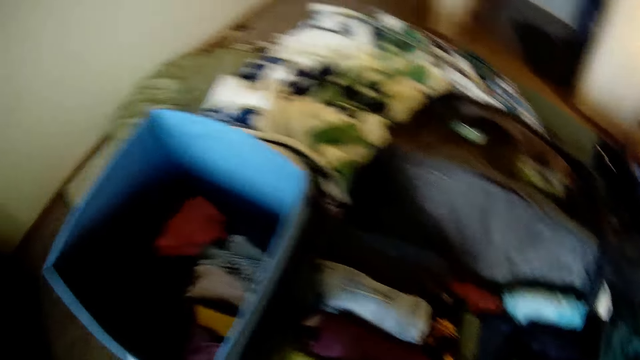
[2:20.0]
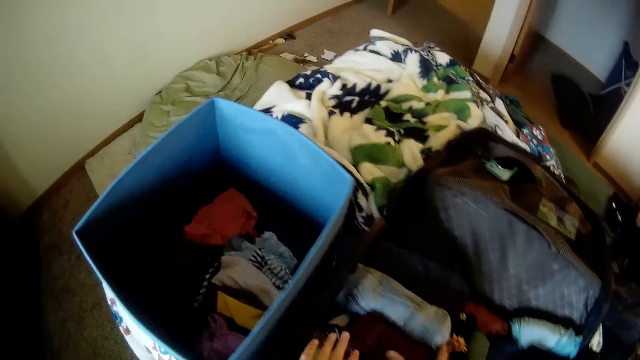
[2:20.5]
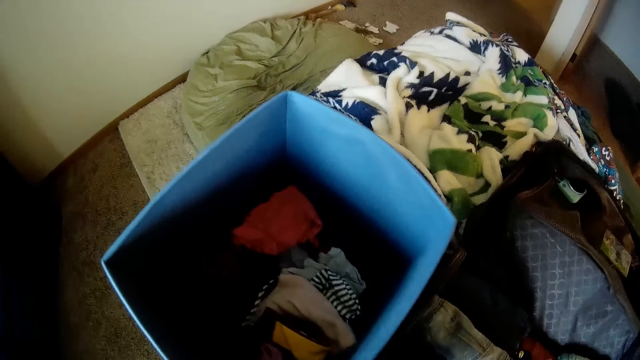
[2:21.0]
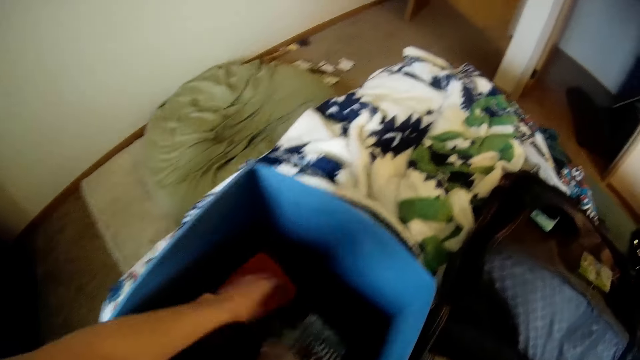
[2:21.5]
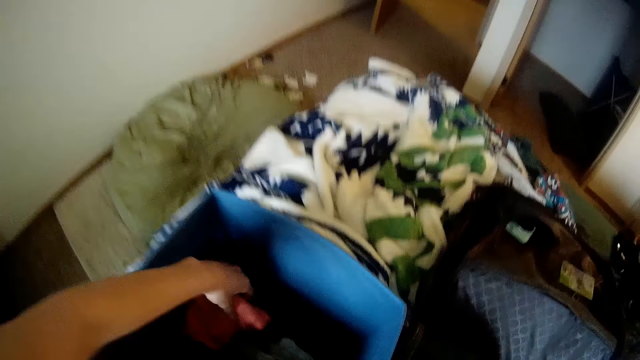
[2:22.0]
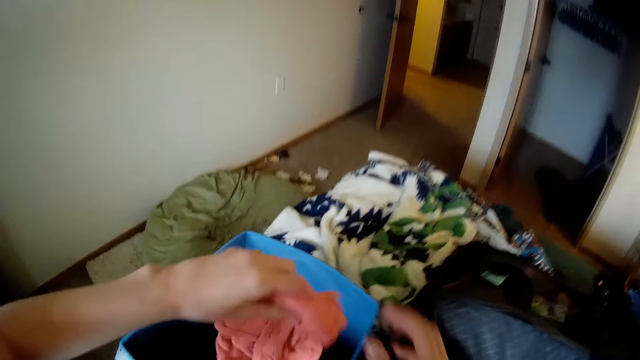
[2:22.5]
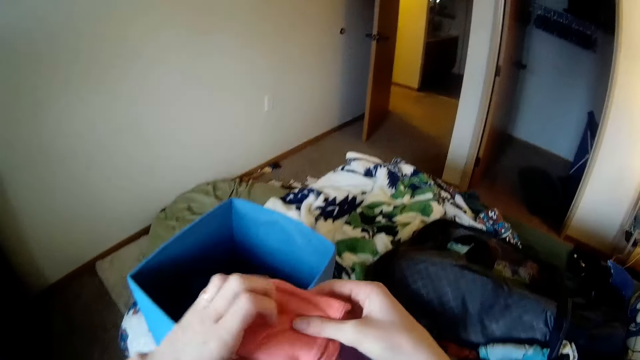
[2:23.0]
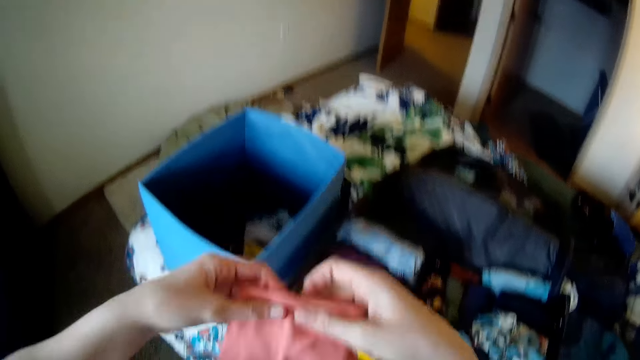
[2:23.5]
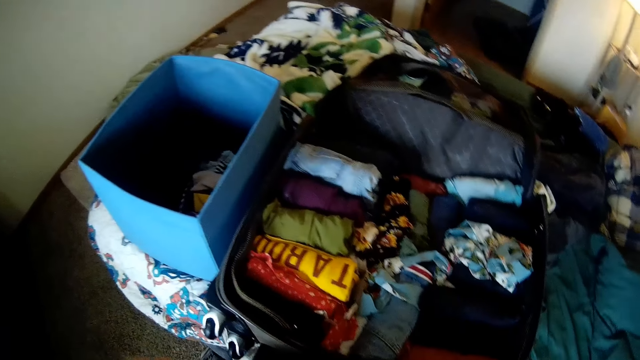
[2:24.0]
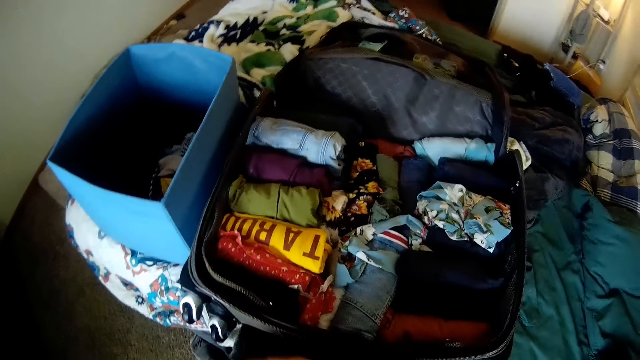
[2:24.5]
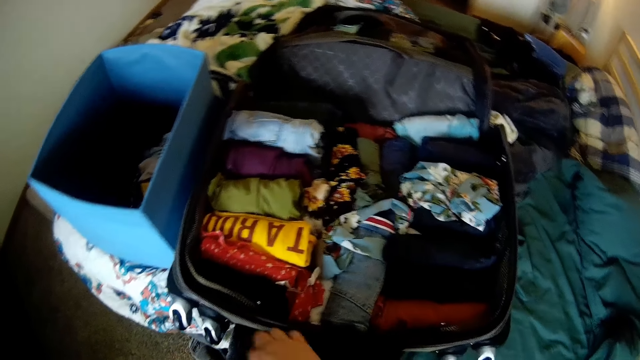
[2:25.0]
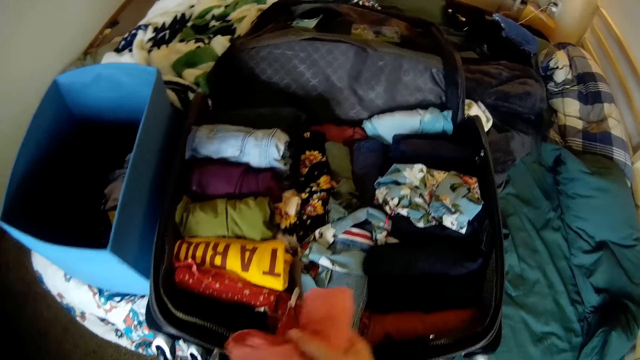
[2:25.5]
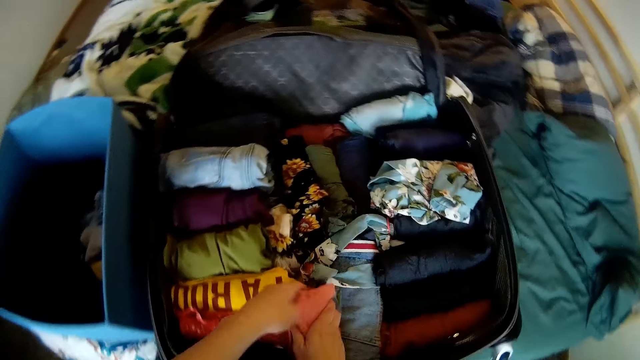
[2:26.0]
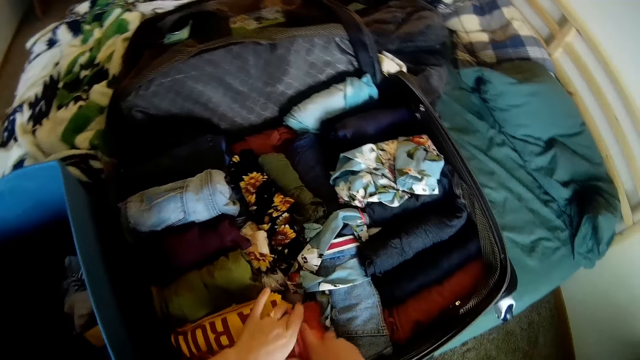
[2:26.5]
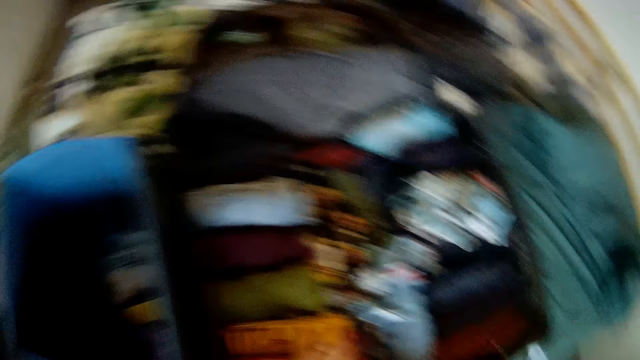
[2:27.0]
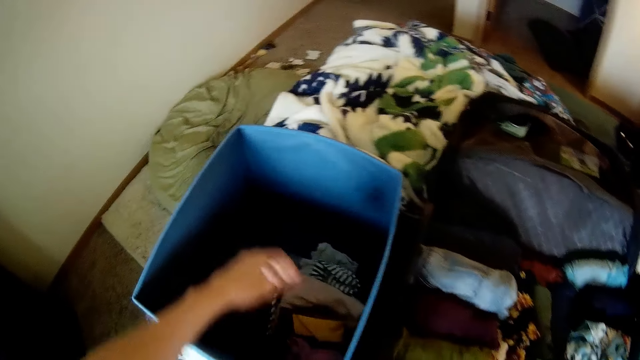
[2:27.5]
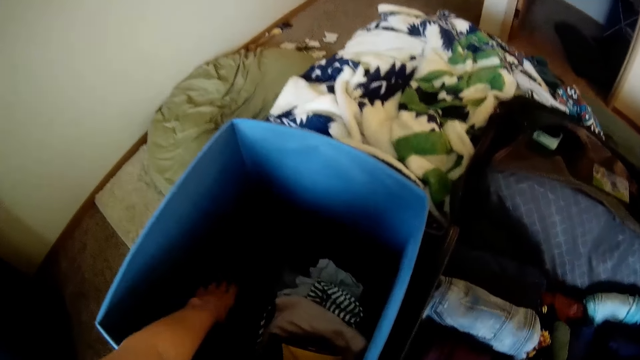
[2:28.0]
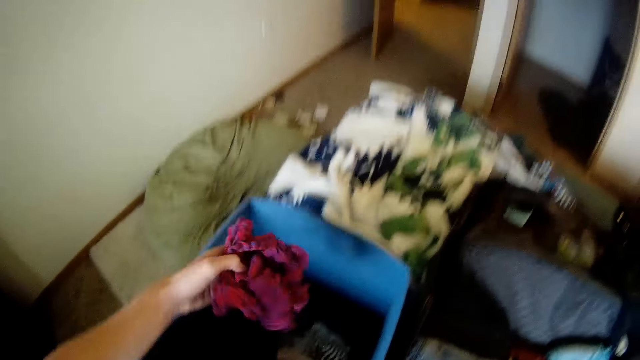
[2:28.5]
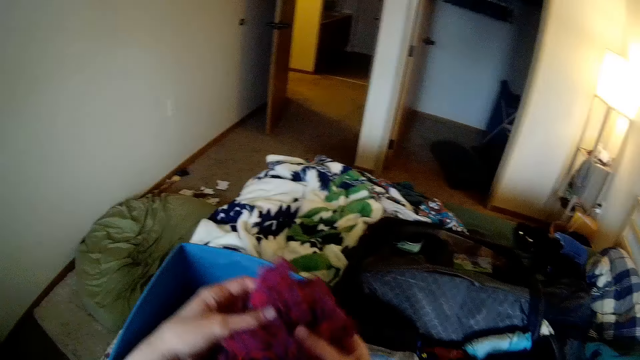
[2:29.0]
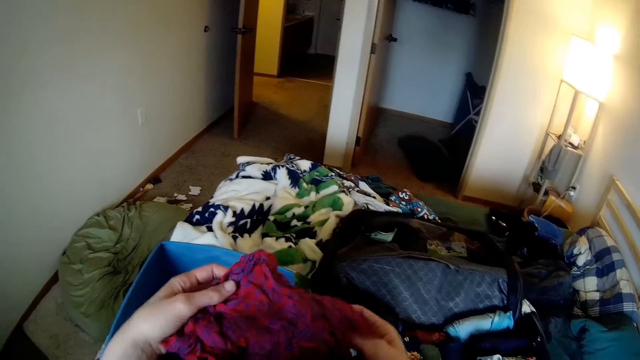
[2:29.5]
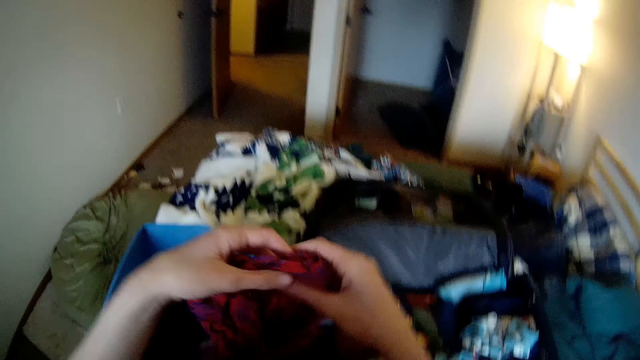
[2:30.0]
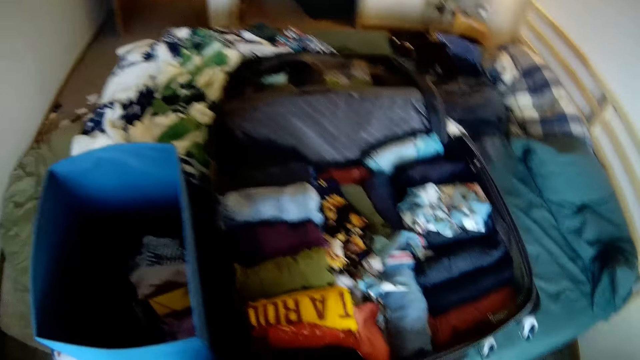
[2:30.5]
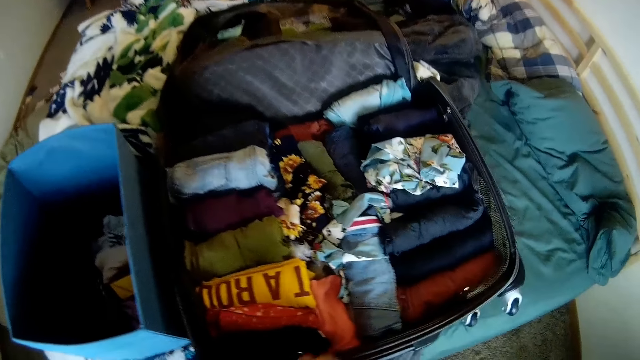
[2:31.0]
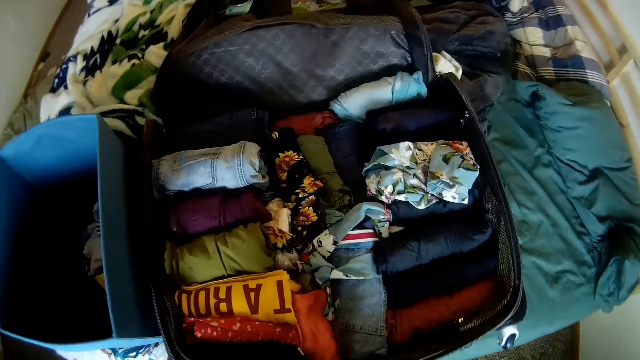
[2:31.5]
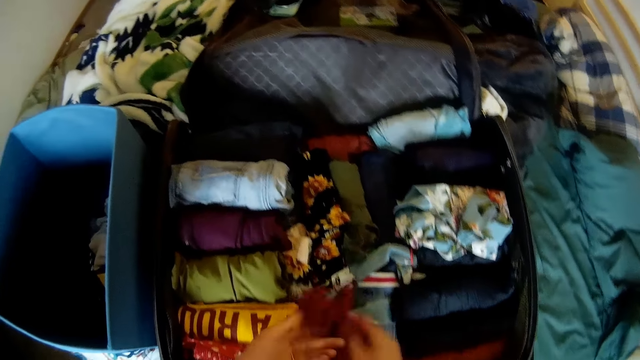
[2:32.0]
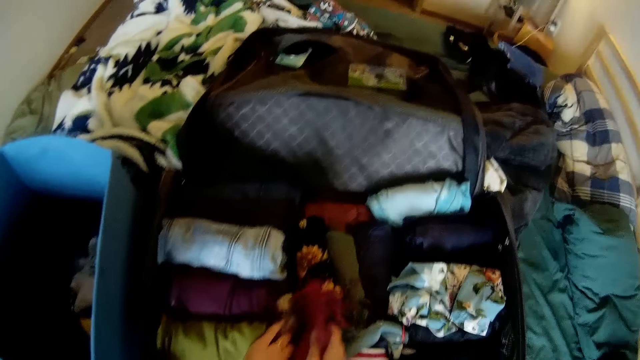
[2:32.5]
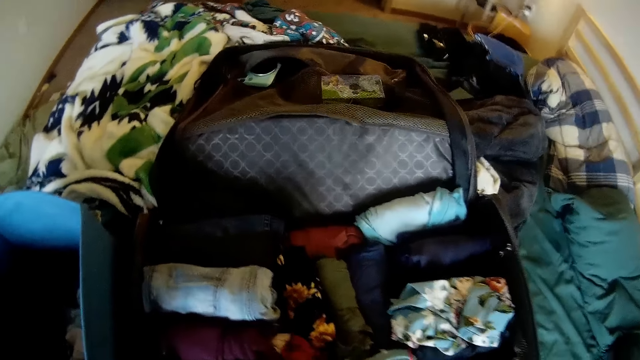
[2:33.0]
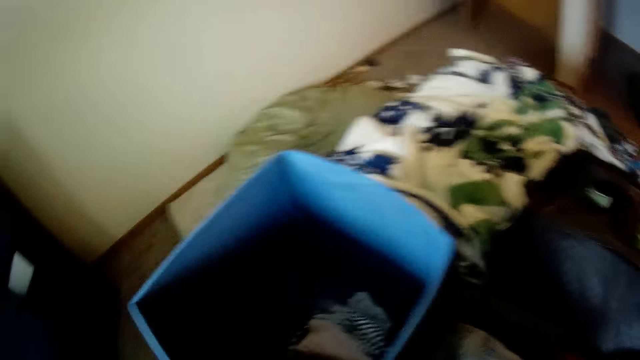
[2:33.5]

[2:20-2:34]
The camera wearer picks up a piece of clothing or cloth from the laundry container with her left hand. She holds the piece of clothing with both hands. She folds the piece of clothing on her lap. She rolls the cloth. She drops the piece of clothing into the luggage with both hands. She picks up a piece of clothing from the laundry container with her left hand. She holds the piece of clothing with both hands. She rolls the cloth. She folds the piece of clothing on her lap. She drops the piece of clothing into the luggage with both hands.

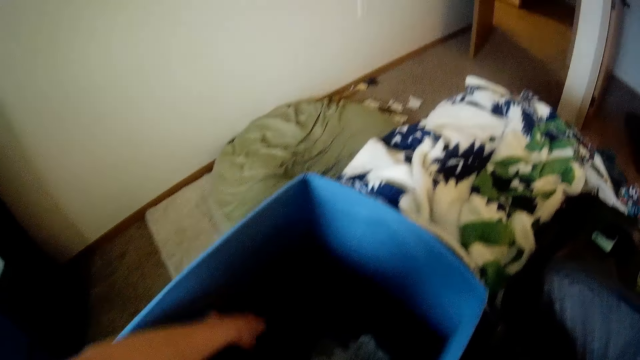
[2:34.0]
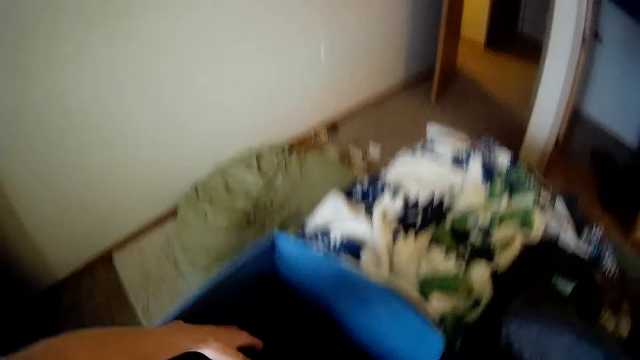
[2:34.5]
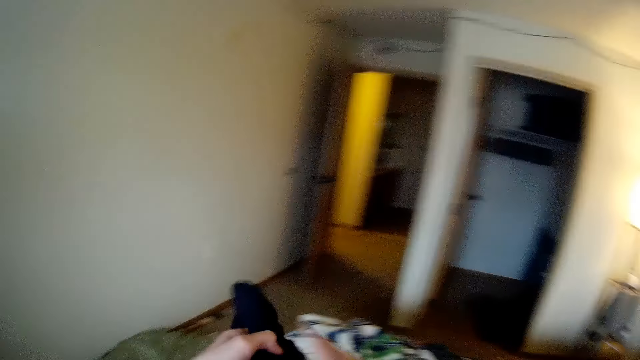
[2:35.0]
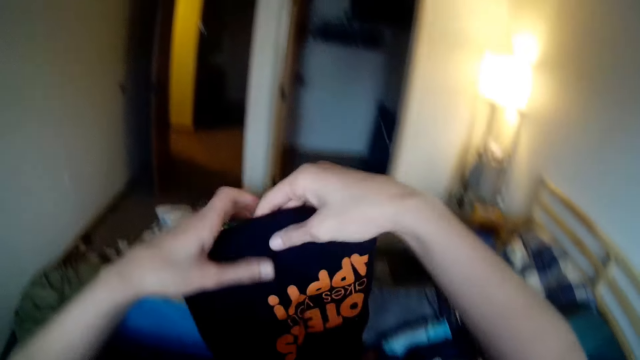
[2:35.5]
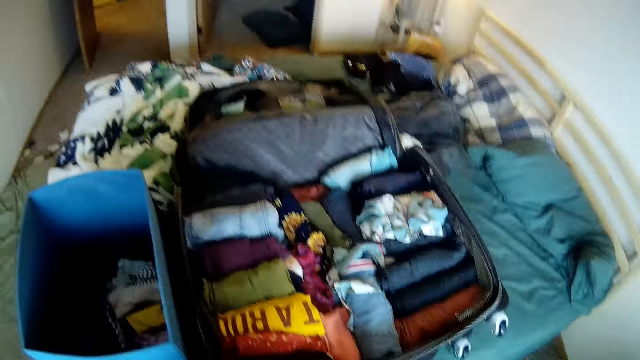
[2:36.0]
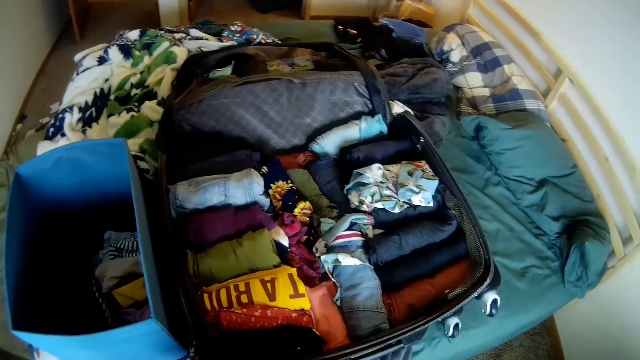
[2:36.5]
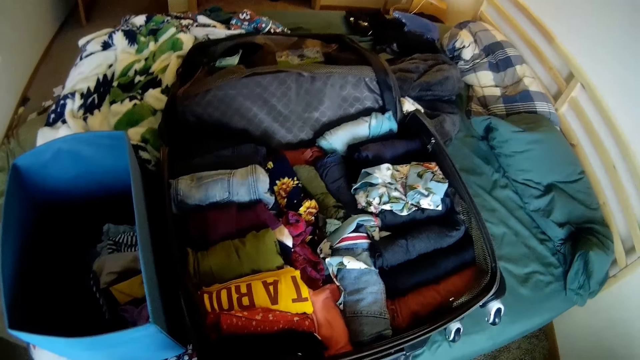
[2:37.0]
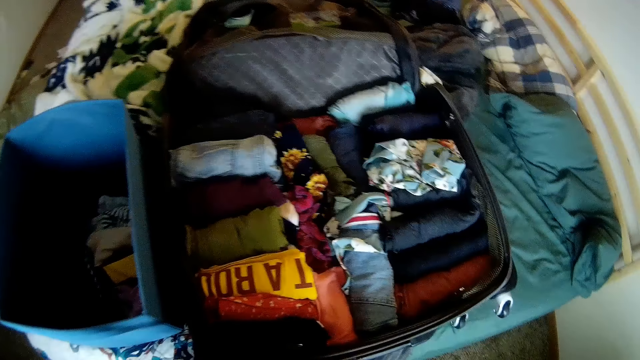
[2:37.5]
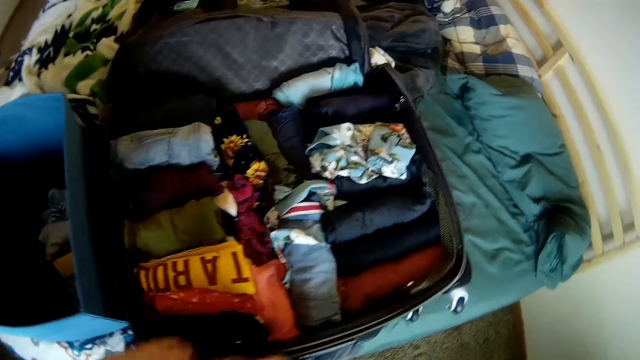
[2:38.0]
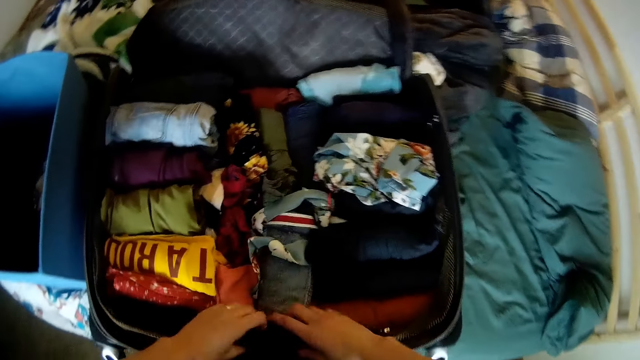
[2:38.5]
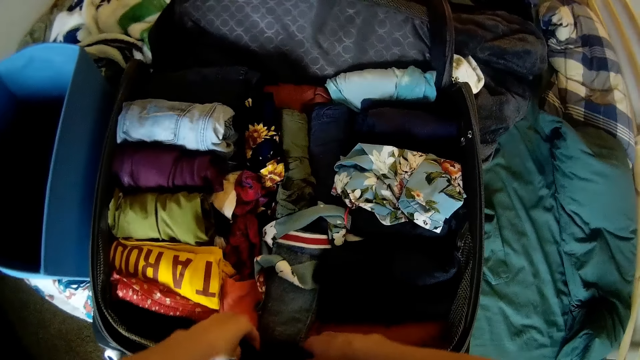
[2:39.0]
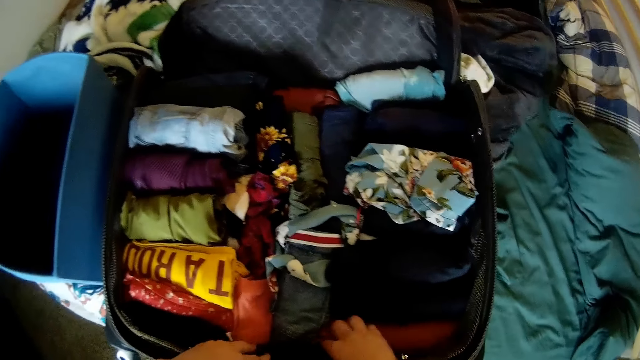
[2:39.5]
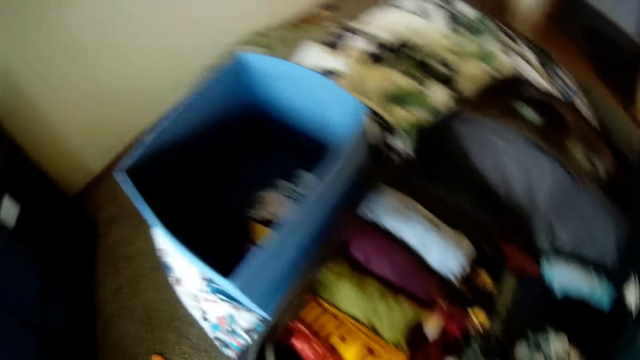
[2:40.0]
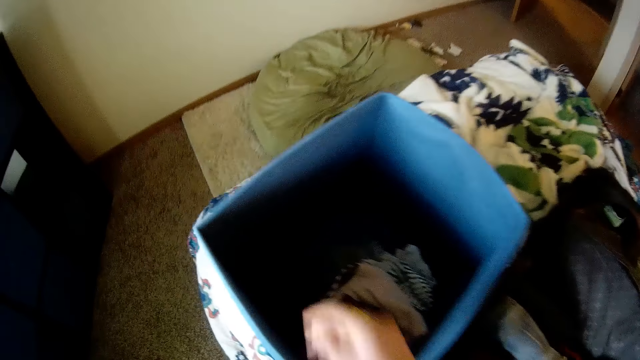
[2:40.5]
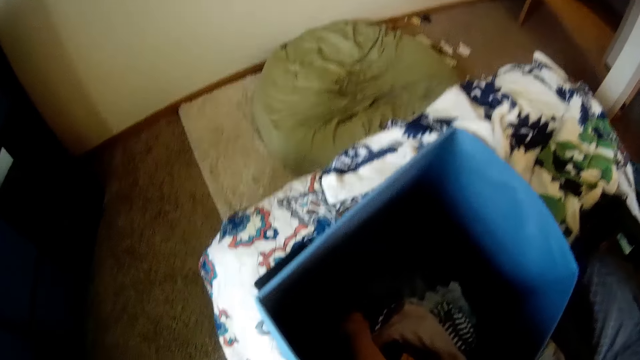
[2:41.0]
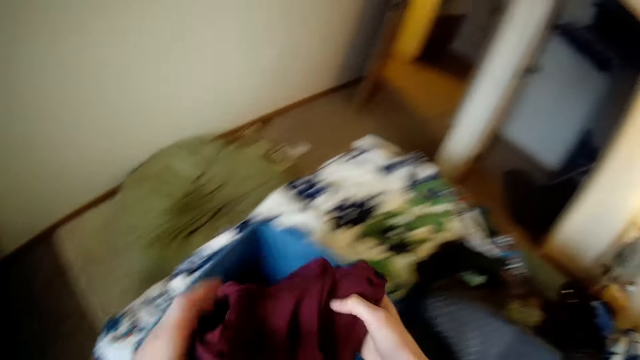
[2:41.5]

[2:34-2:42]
The camera wearer picks up a piece of clothing or cloth from the laundry container with her left hand. She holds the piece of clothing with both hands. She rolls the cloth. She folds the piece of clothing on her lap. She drops the piece of clothing into the luggage with both hands. She picks up a piece of clothing from the laundry container with her right hand.
